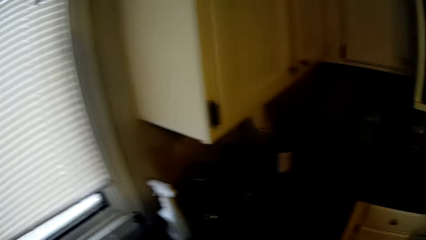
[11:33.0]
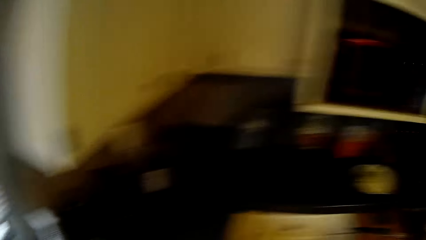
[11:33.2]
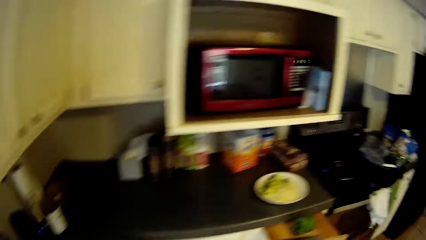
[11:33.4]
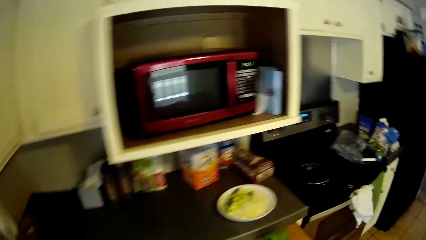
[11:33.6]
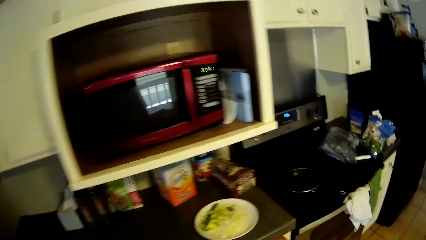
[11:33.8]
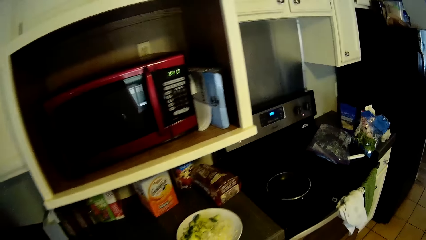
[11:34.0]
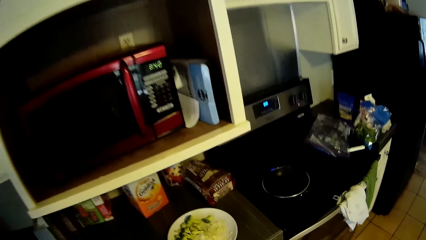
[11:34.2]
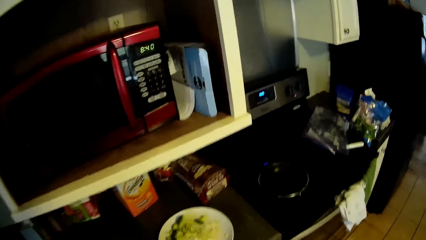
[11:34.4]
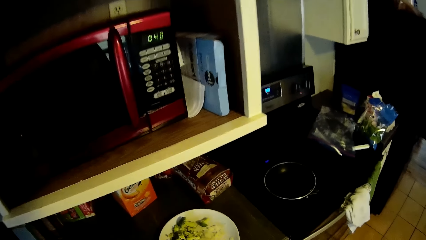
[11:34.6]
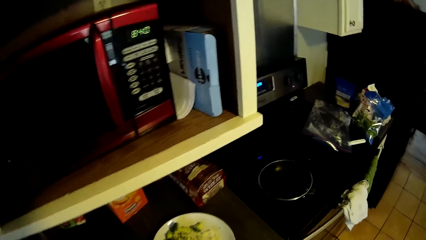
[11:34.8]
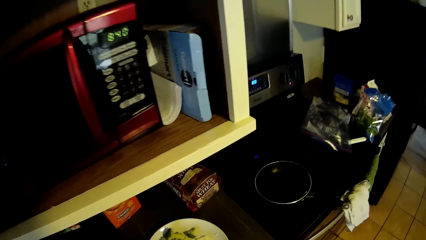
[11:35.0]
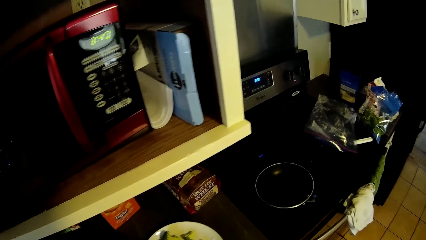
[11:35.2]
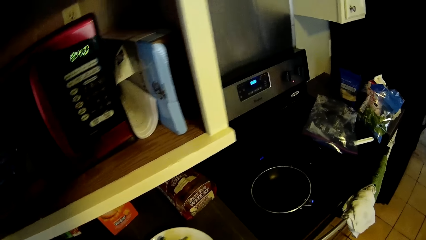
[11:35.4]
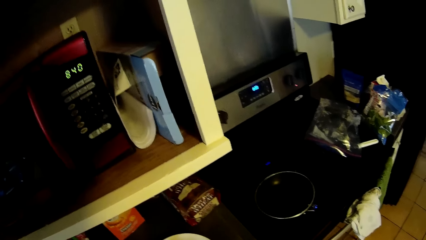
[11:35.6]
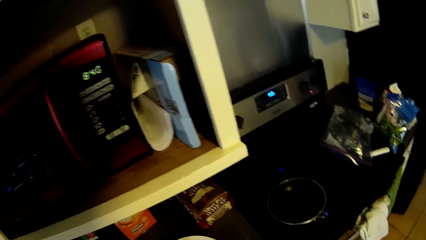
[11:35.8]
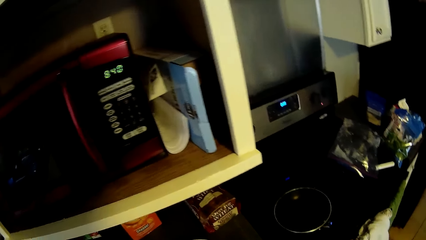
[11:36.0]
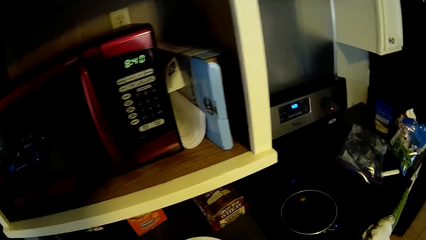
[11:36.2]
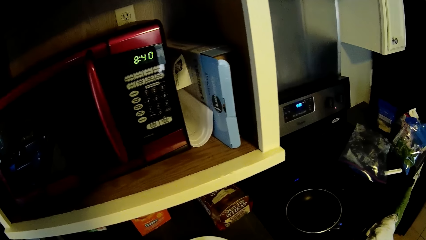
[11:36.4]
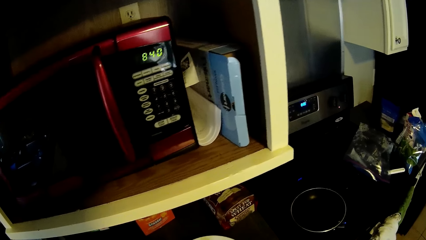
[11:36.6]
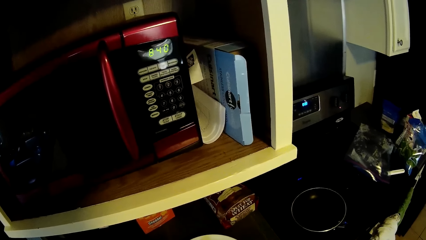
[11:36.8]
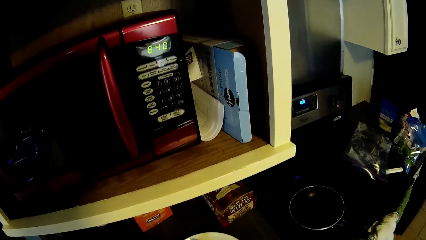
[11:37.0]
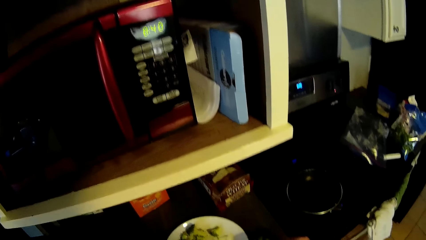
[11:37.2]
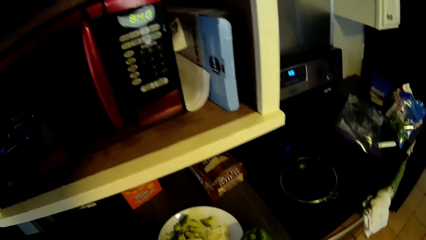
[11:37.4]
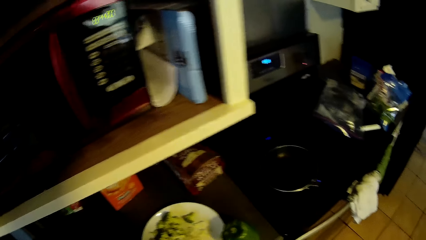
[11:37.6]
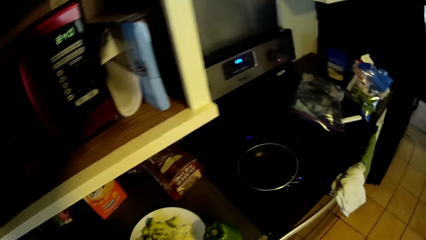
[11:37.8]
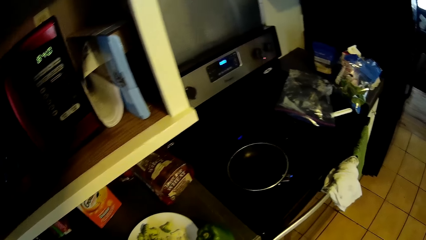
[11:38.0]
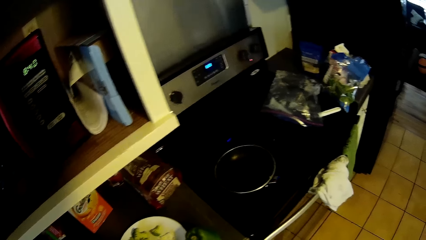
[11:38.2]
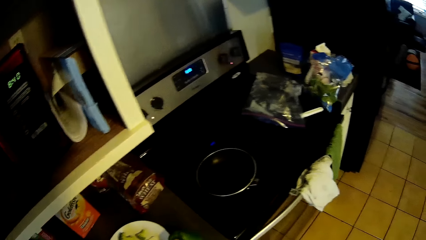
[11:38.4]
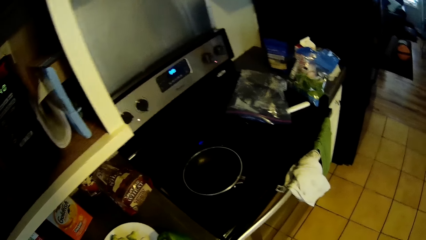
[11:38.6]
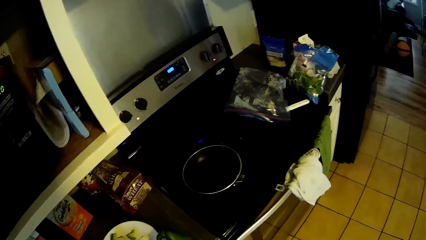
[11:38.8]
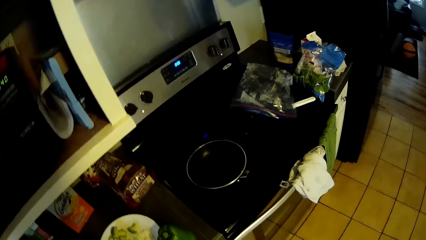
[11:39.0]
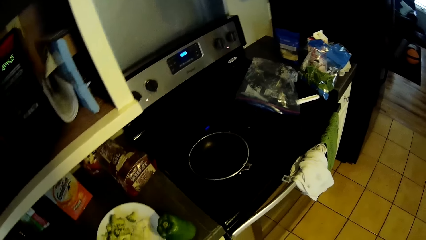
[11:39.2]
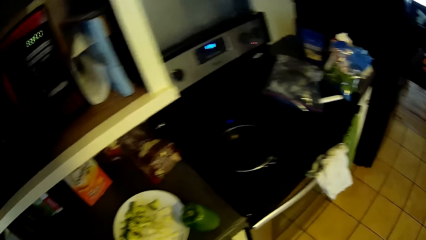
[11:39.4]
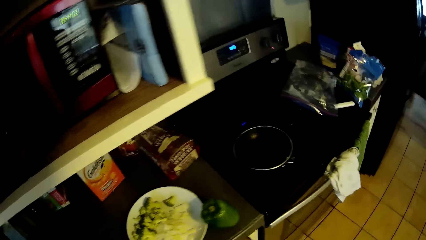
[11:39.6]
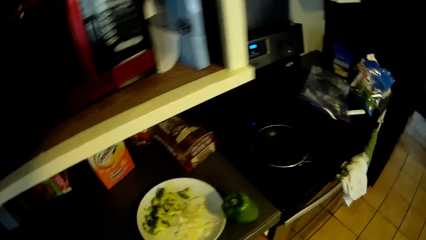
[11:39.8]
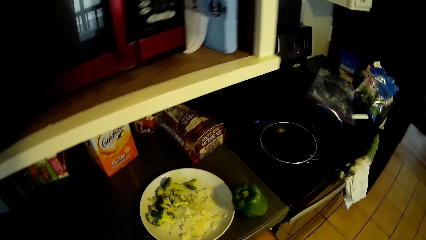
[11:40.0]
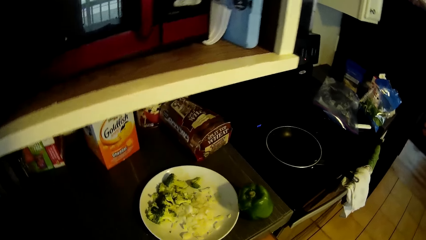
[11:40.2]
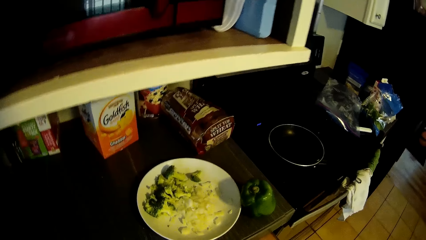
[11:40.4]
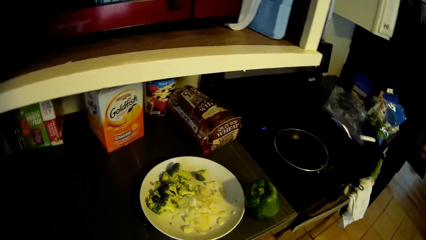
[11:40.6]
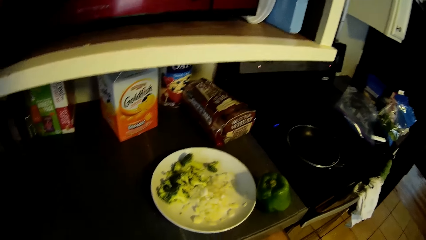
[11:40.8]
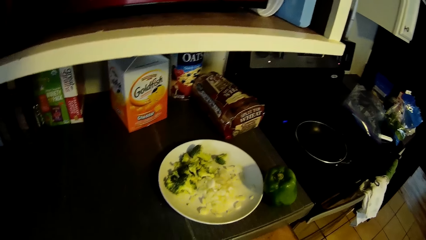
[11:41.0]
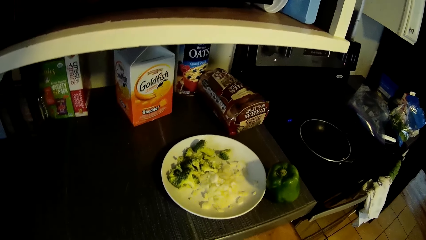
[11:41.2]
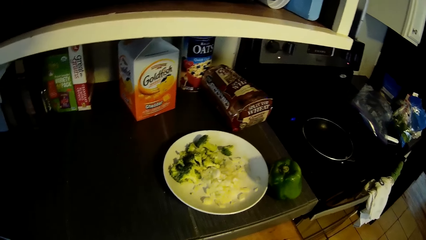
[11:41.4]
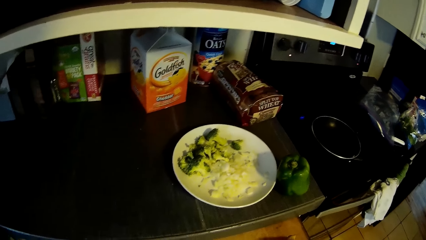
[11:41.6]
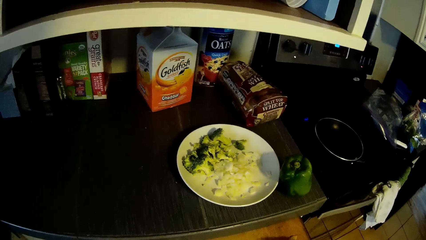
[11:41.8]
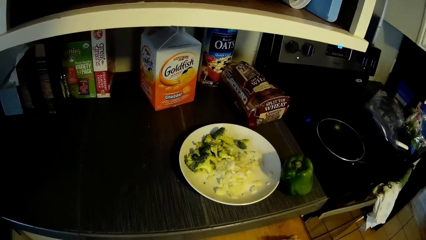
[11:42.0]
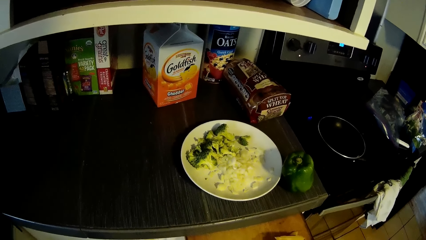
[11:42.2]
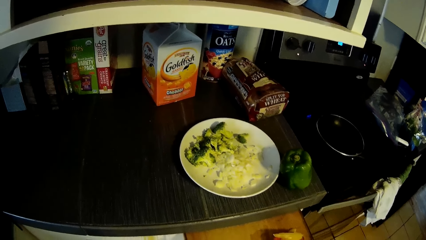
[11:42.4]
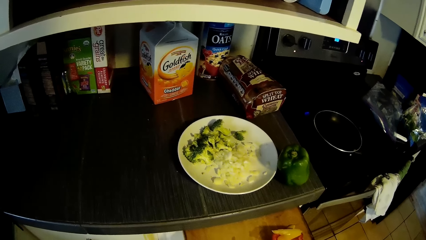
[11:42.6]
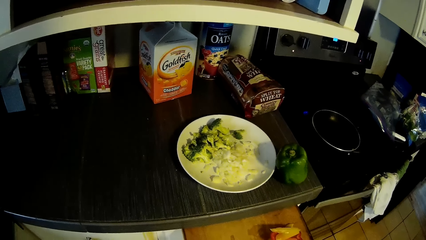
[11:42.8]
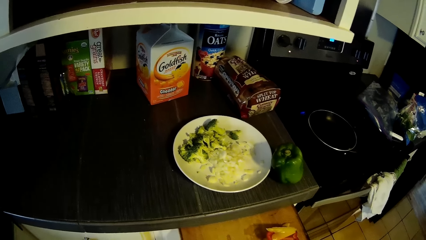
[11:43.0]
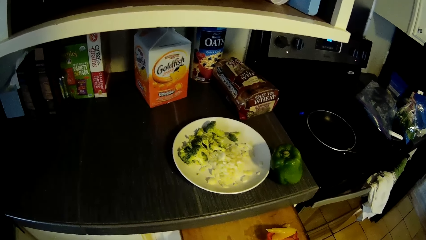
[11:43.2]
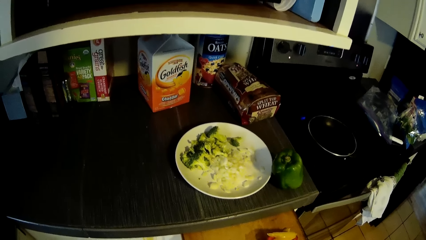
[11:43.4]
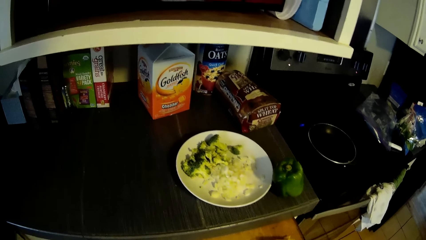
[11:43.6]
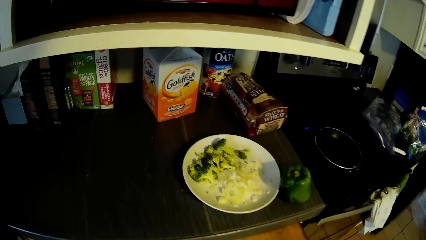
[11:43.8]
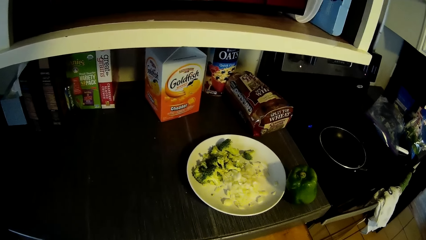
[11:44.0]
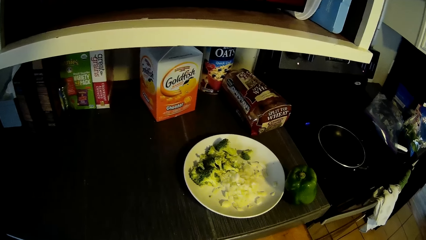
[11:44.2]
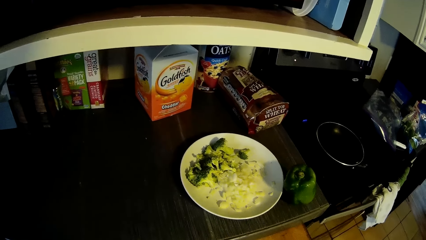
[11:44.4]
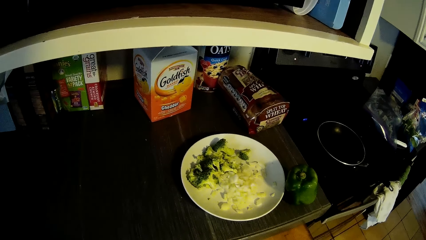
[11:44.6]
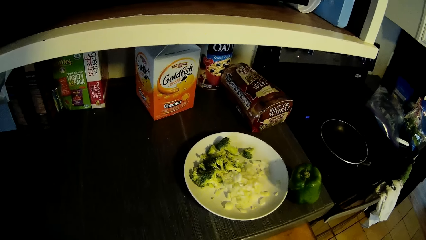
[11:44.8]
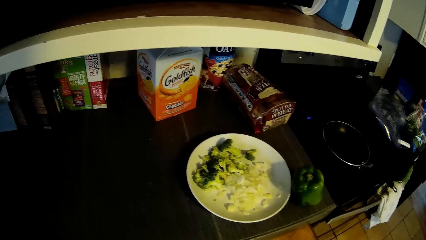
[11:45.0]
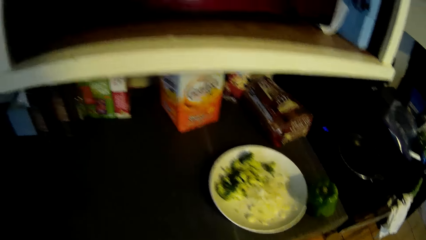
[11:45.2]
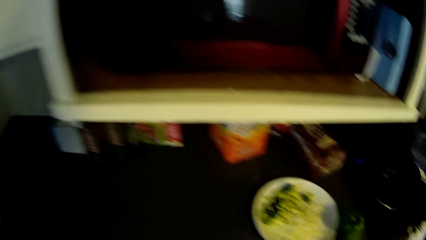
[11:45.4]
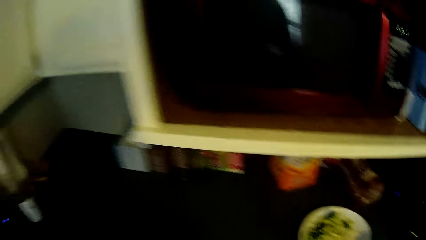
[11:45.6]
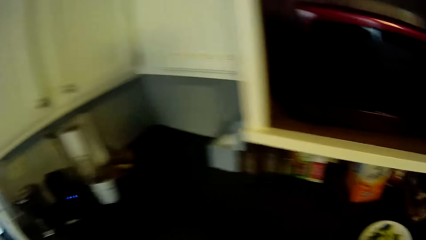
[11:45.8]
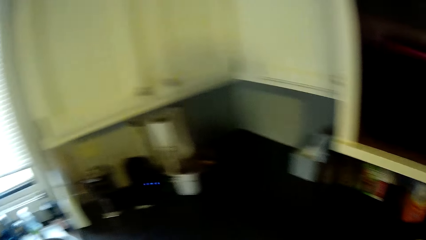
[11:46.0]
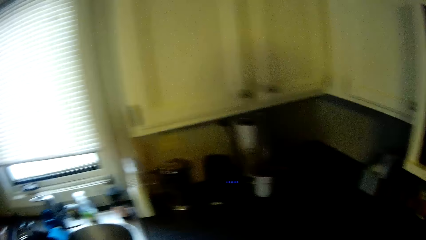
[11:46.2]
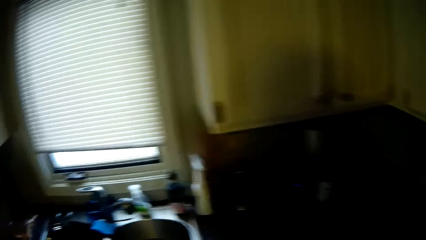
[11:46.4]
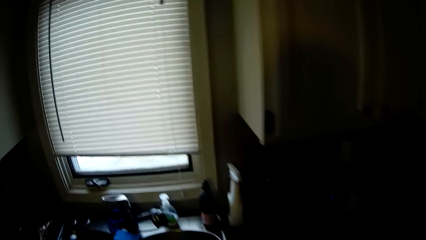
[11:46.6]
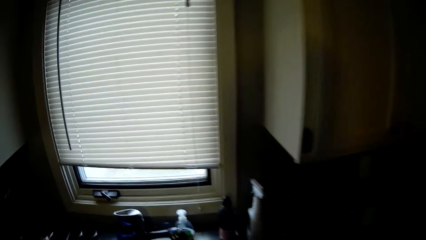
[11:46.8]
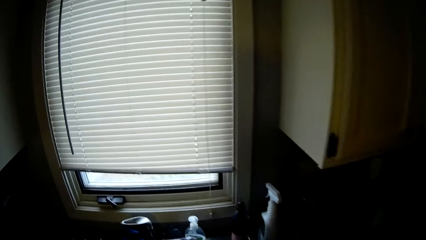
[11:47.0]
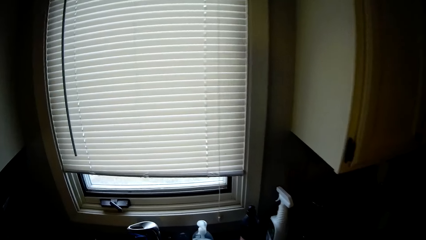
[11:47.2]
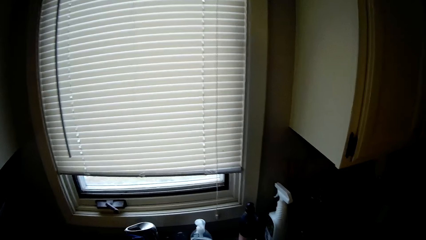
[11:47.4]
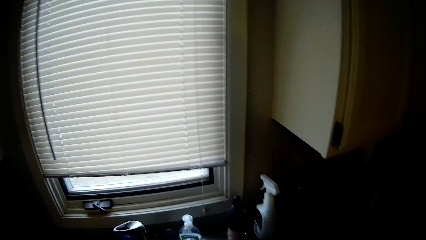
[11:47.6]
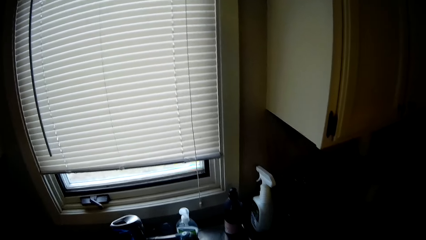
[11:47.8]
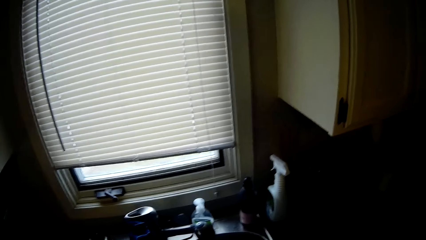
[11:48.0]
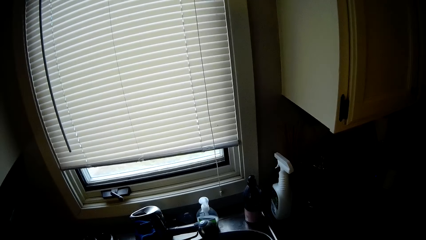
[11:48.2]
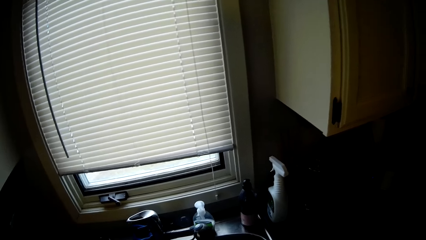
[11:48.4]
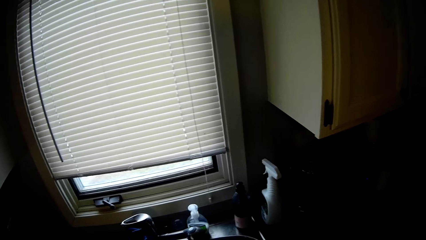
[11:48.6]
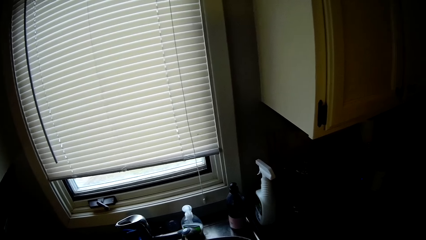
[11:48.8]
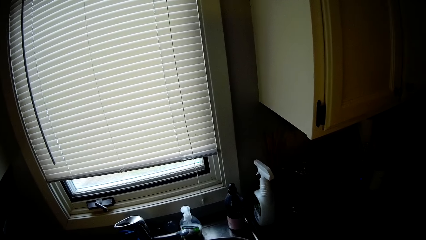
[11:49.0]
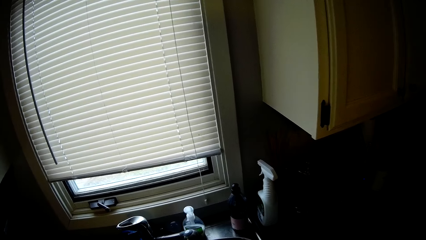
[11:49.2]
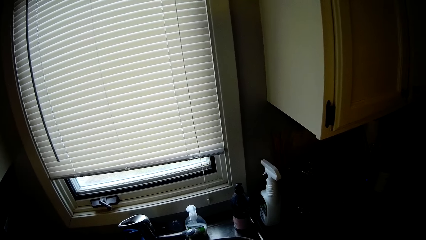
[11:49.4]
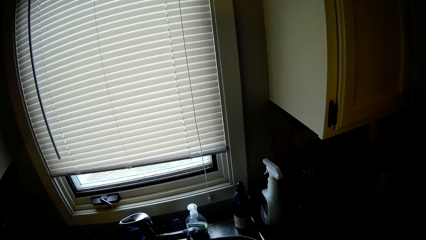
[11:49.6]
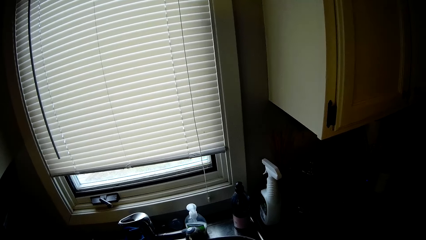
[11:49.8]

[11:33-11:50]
The camera wearer looks at a plate with food. They walk to a kitchen sink.
